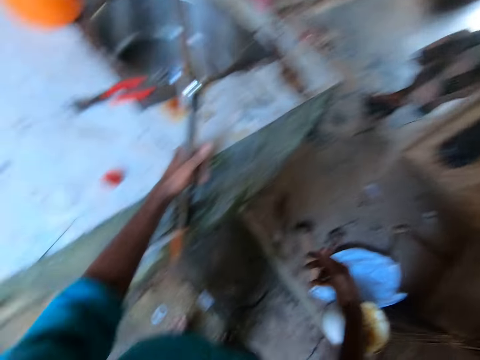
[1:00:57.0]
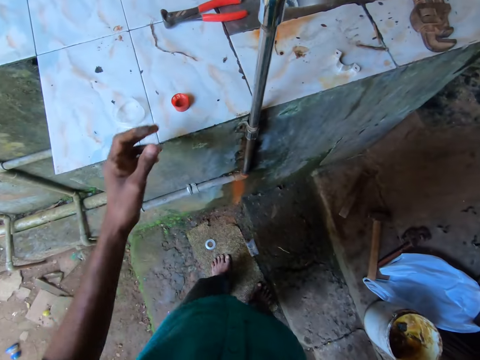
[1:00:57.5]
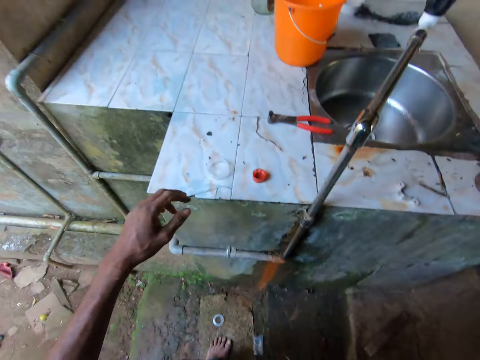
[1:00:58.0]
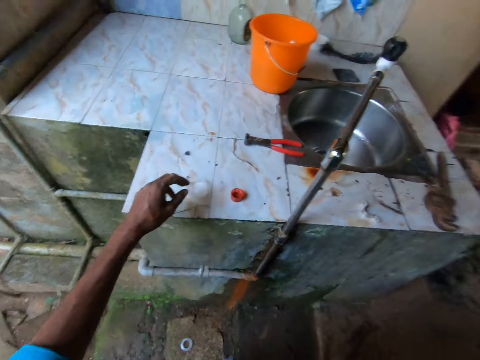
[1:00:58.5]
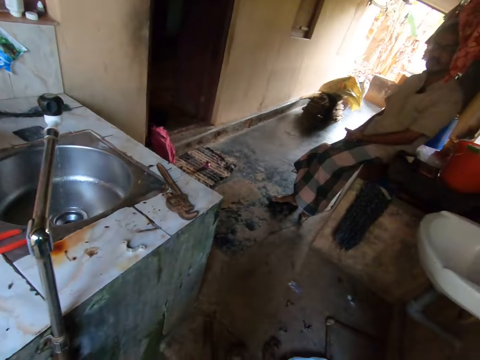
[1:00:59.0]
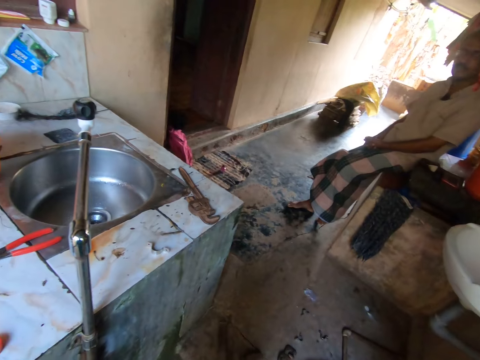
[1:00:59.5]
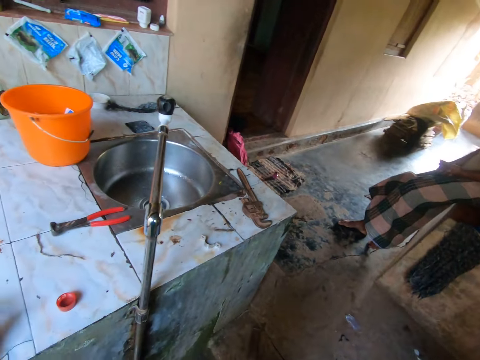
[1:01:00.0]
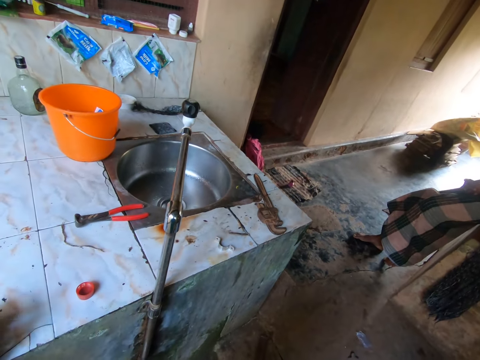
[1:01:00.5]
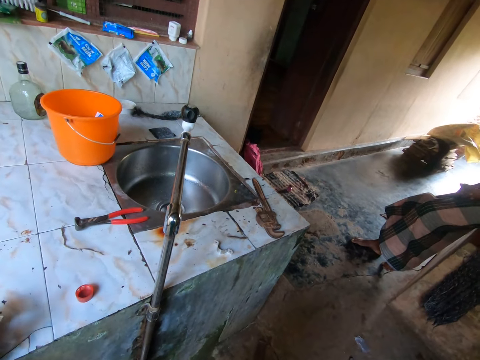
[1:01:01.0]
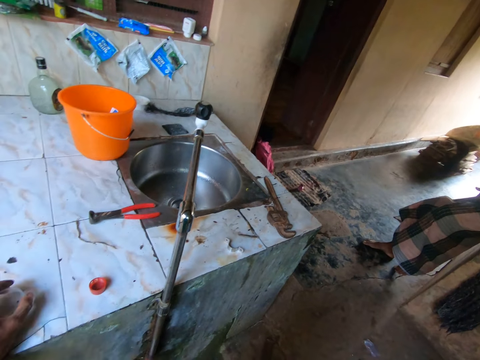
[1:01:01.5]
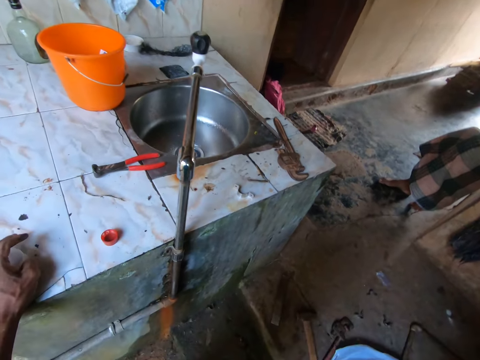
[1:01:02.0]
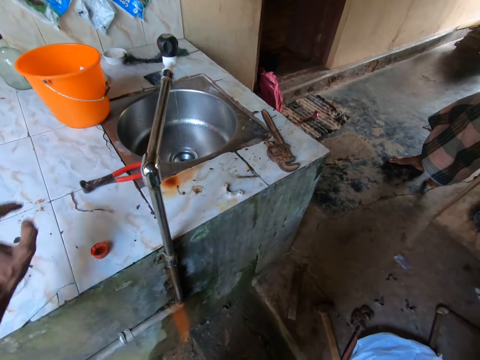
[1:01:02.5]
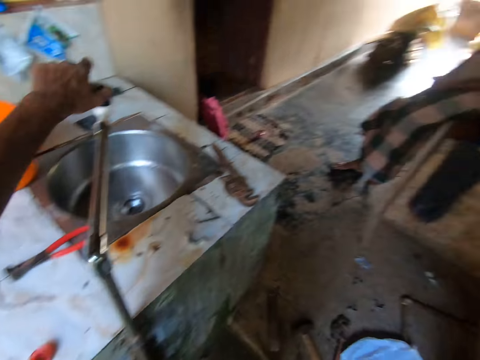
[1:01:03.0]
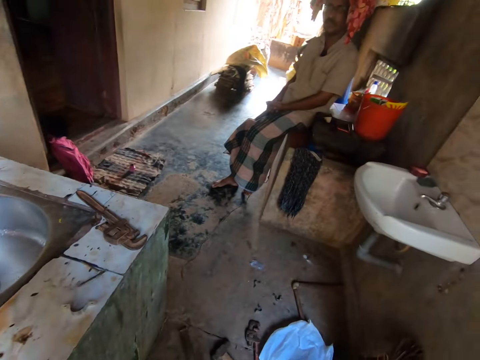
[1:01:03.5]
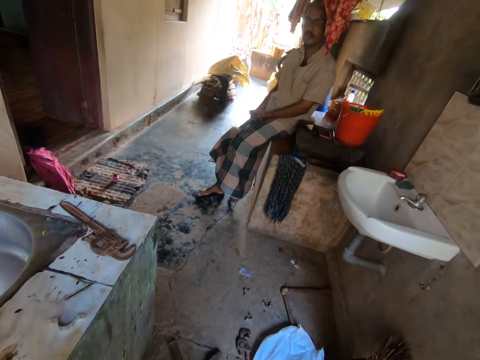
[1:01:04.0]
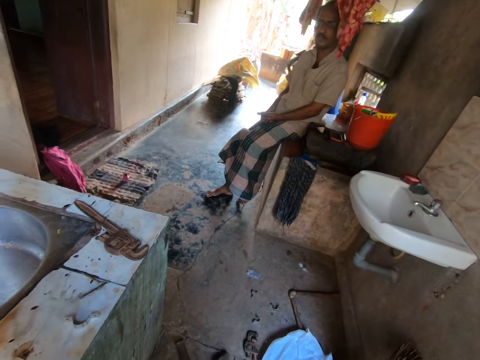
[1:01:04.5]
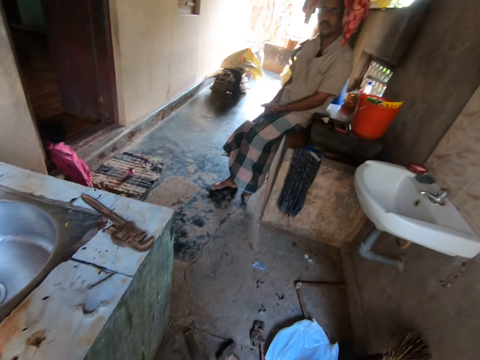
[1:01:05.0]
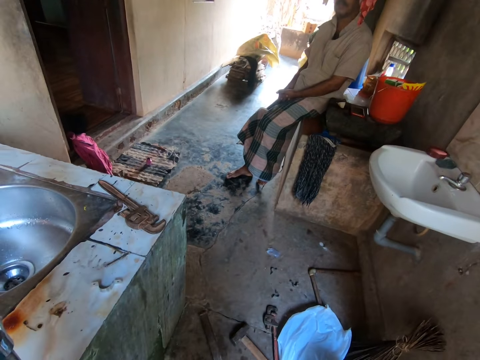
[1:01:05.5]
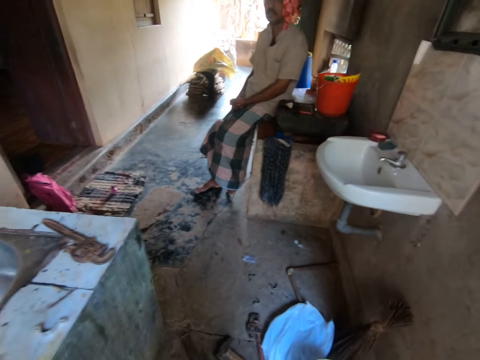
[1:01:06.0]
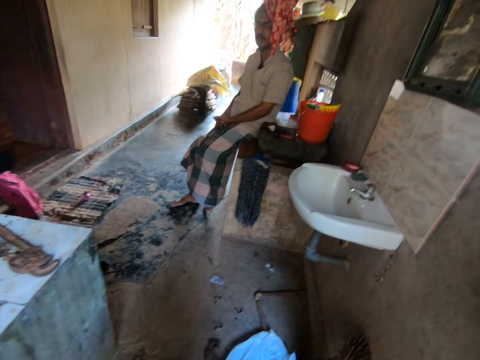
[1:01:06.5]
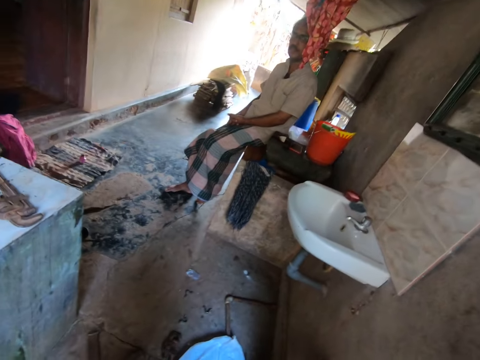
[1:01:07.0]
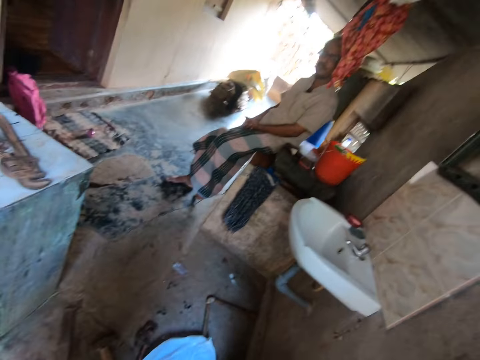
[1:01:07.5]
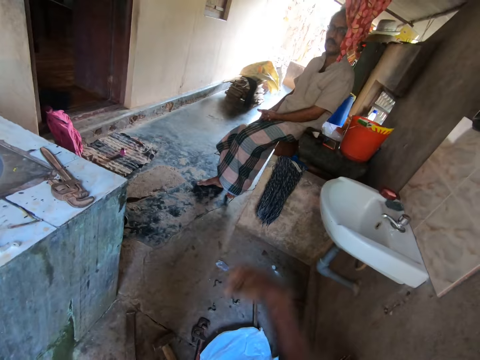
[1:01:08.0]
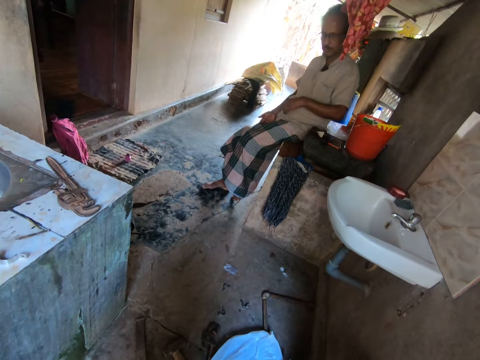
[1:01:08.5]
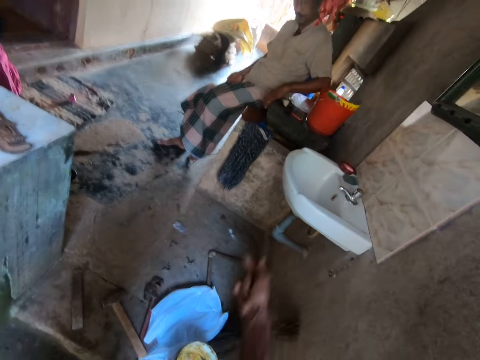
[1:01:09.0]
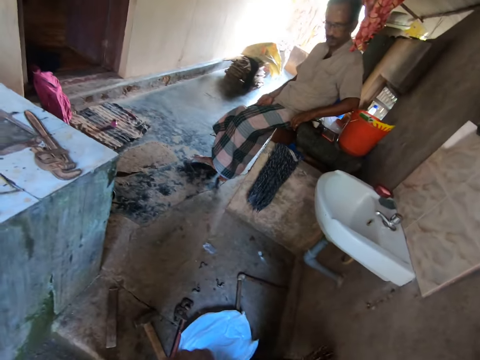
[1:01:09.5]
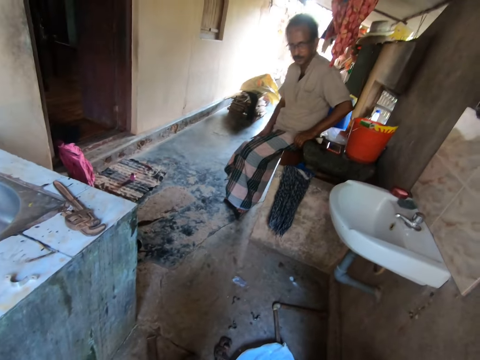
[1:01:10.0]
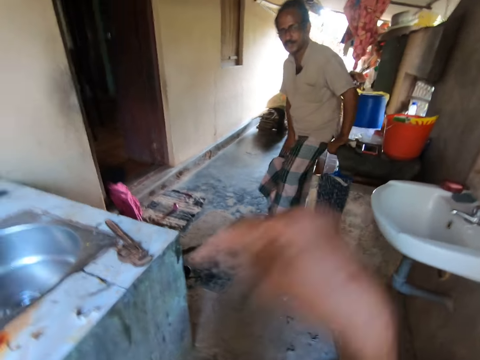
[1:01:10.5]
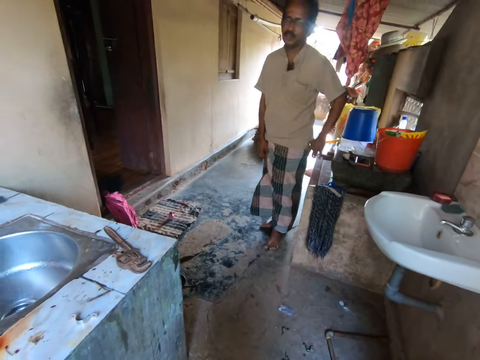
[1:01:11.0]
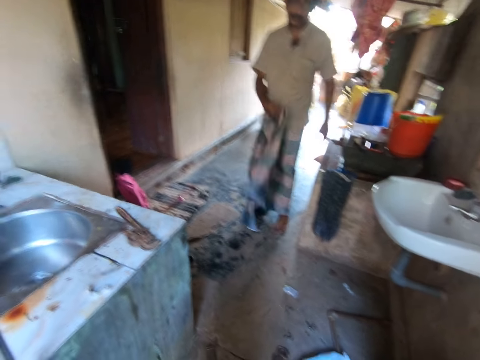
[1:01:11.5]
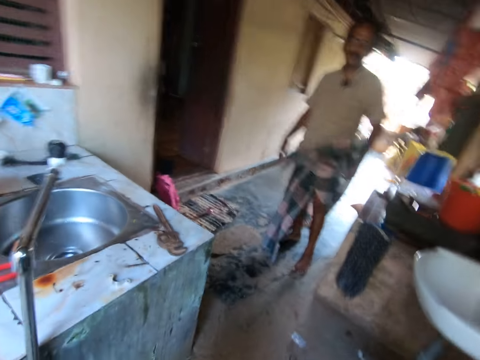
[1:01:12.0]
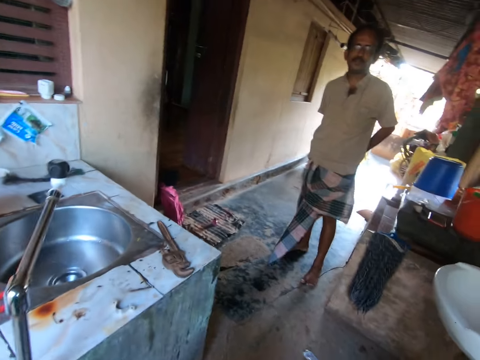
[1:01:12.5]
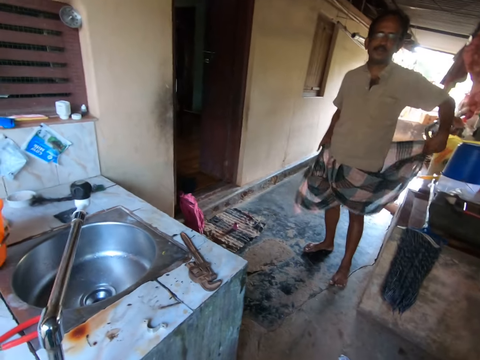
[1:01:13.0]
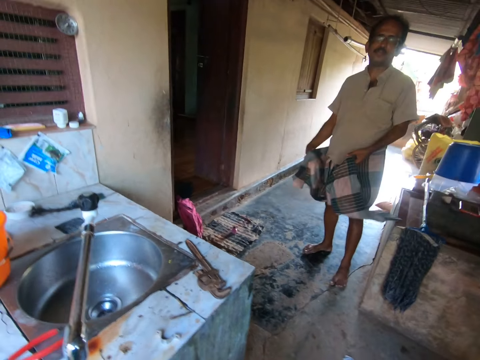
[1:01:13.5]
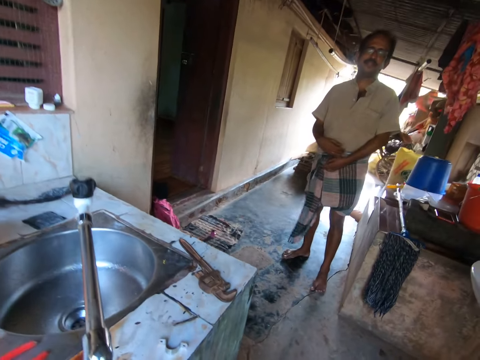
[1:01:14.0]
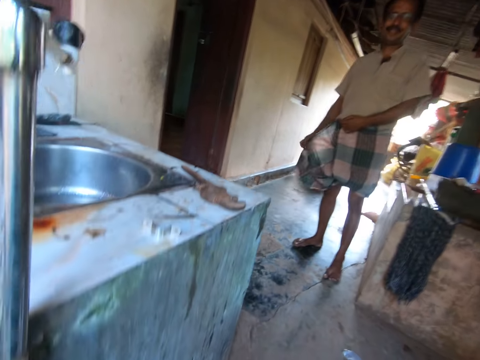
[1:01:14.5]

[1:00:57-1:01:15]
A man ties the wrapper on his body with both hands. The camera wearer converses with the man.

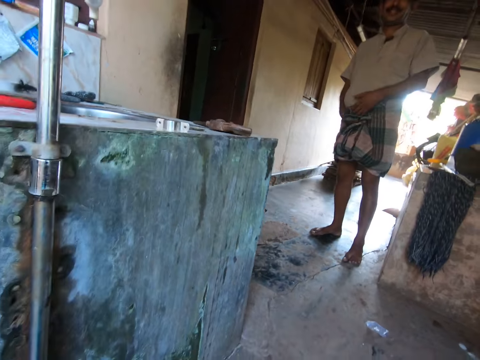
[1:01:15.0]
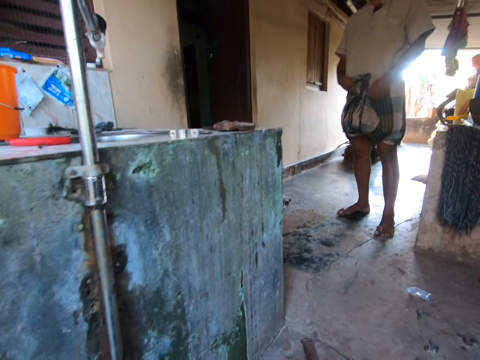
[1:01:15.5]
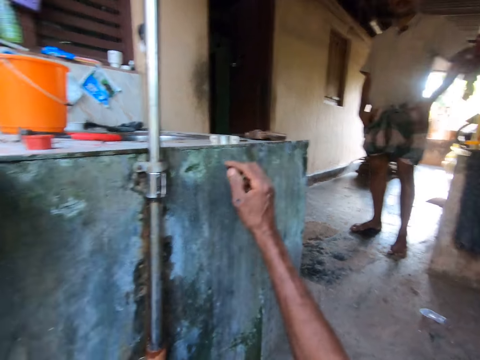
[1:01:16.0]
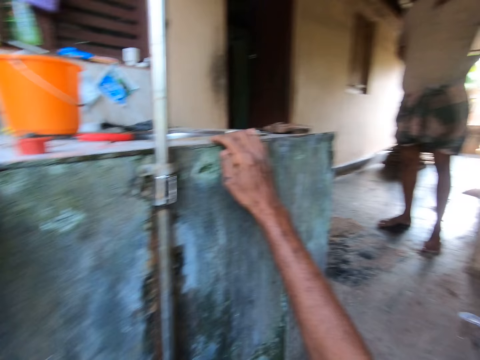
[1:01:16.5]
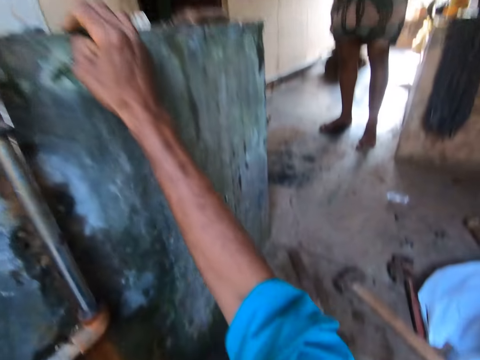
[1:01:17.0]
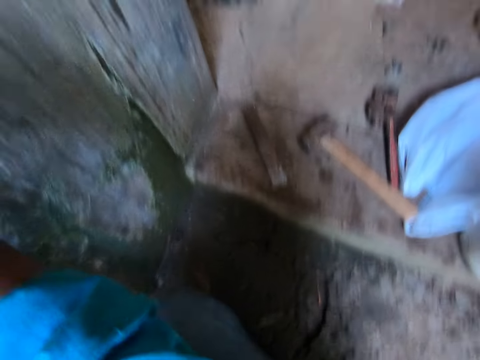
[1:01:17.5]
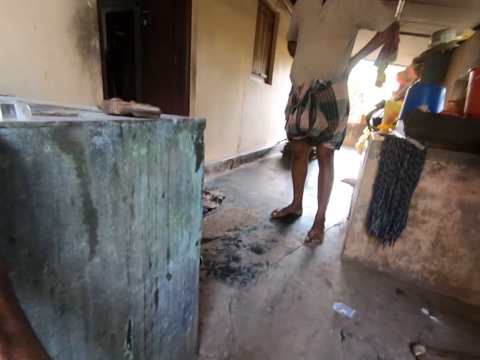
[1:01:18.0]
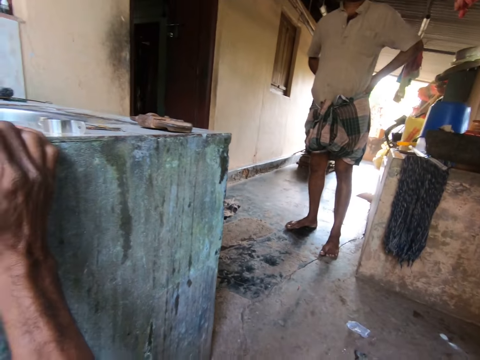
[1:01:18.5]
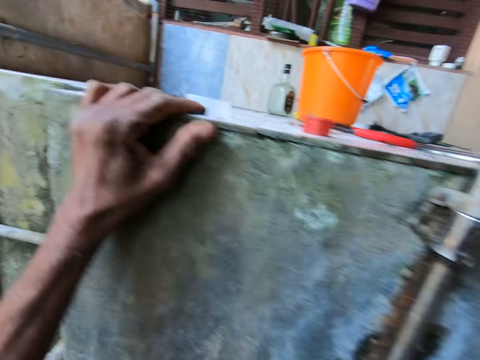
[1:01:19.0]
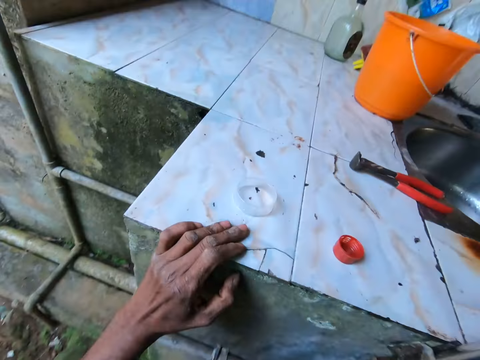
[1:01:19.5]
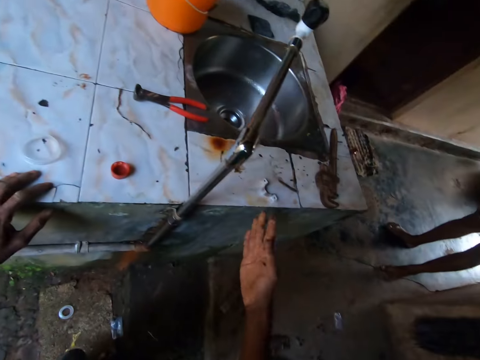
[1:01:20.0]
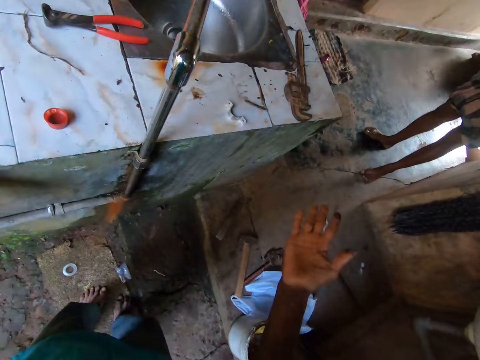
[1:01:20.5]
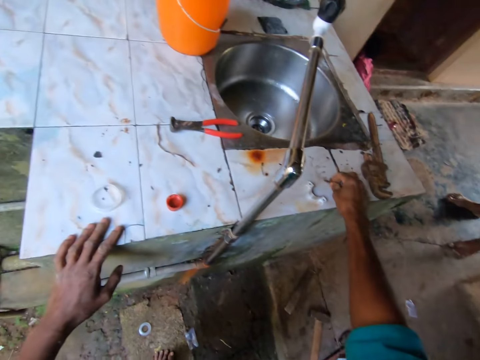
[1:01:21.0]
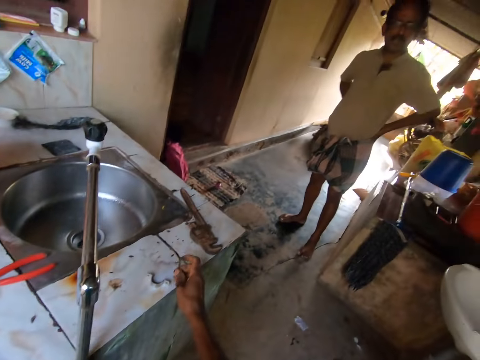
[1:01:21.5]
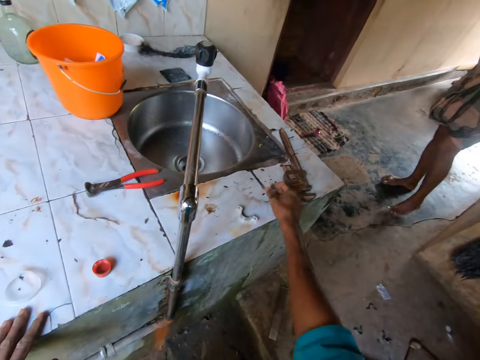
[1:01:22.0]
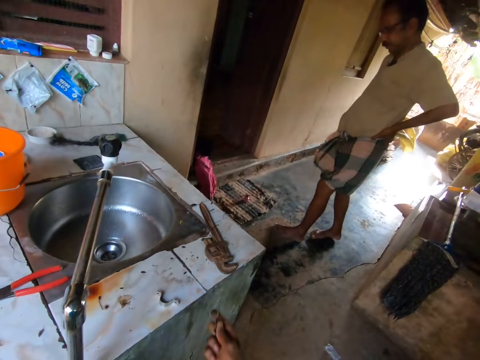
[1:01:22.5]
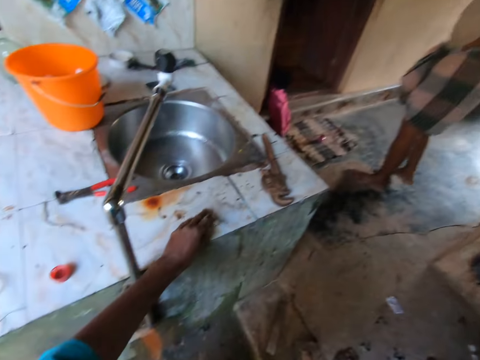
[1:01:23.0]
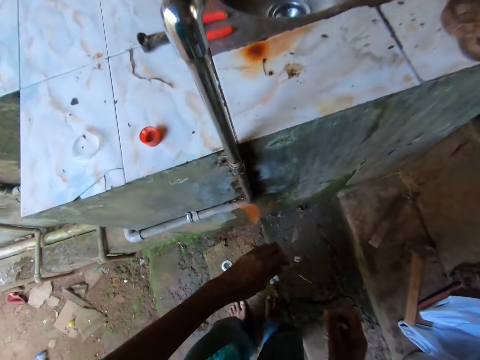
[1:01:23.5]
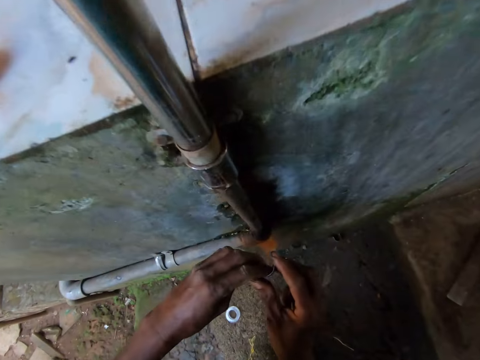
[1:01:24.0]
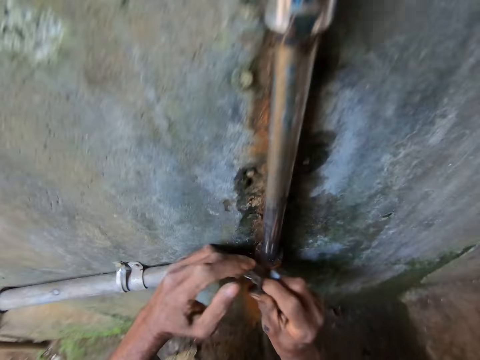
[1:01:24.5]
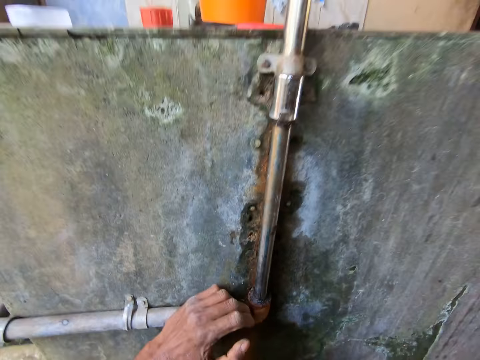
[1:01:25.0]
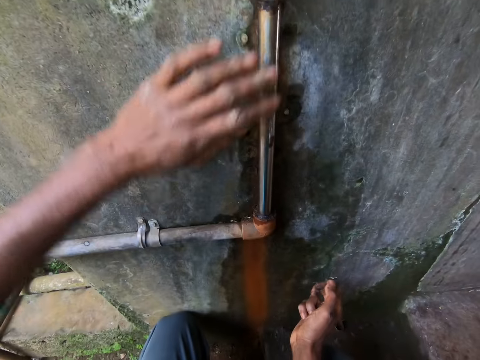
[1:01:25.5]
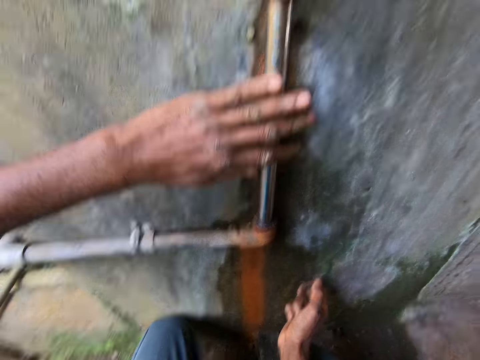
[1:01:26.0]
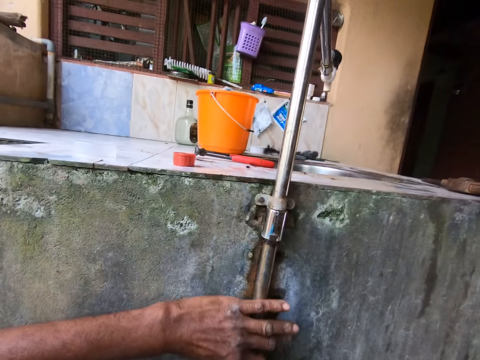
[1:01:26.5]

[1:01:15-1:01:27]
The camera wearer picks up a nail from the sink with his right hand. He looks at the hand. He picks up the pipe-clip from the sink with his left hand. He fixes a piece of metal on the pipe.
